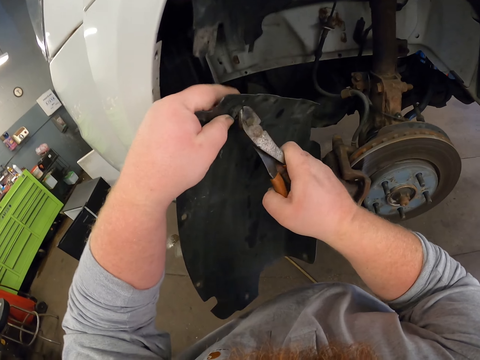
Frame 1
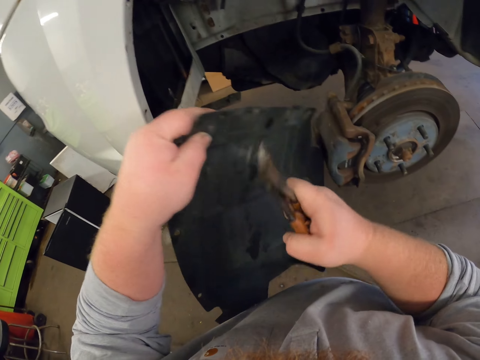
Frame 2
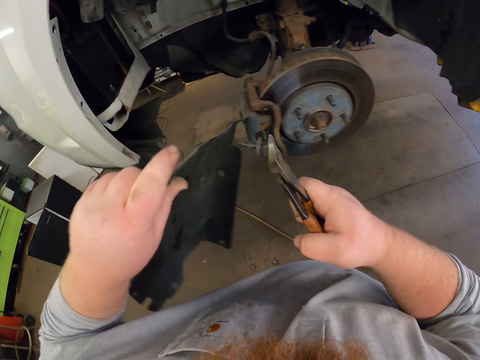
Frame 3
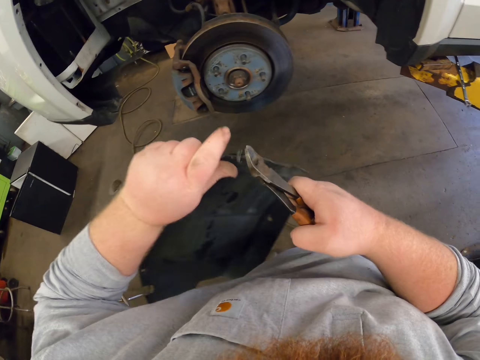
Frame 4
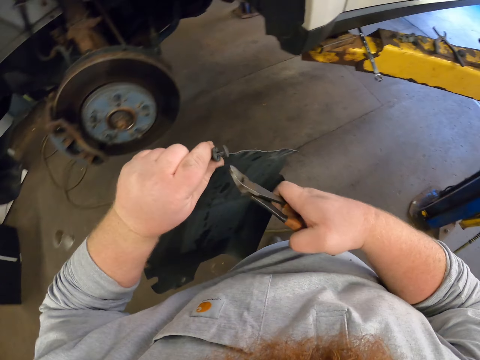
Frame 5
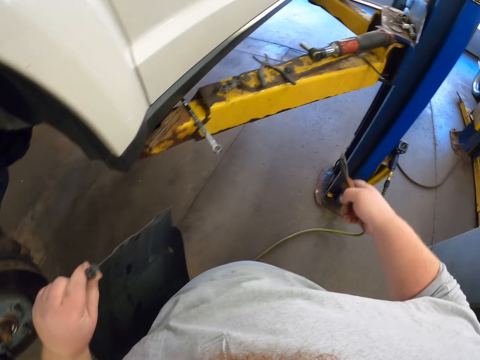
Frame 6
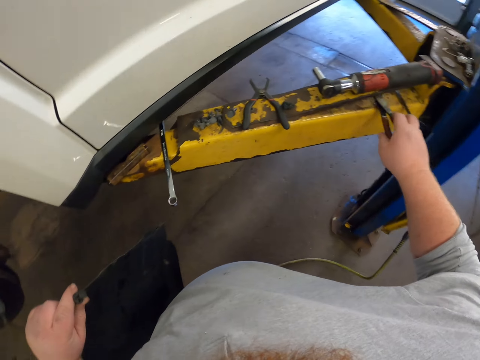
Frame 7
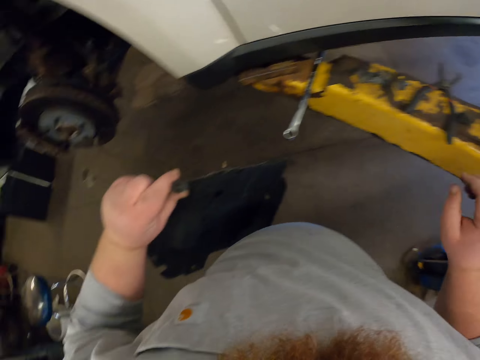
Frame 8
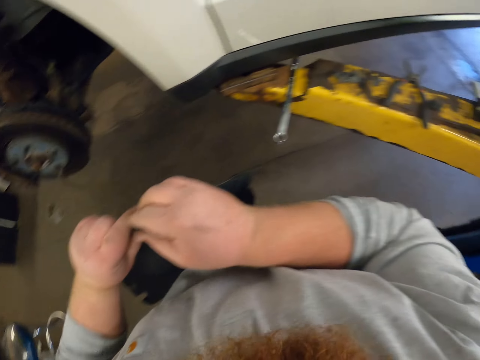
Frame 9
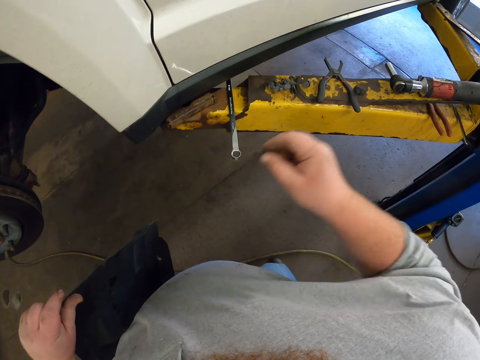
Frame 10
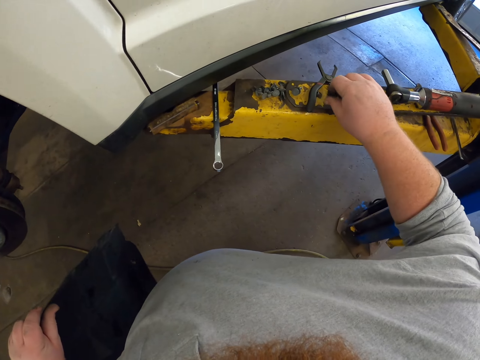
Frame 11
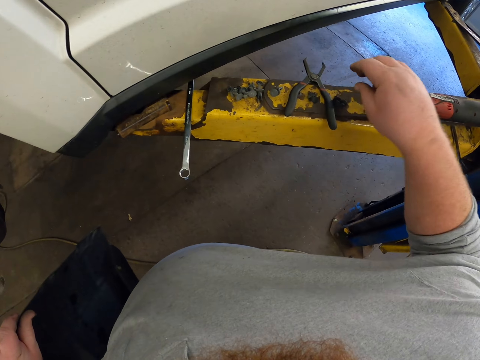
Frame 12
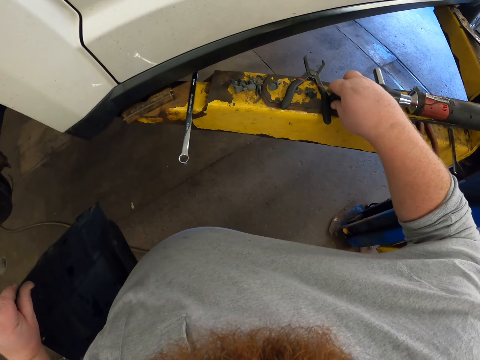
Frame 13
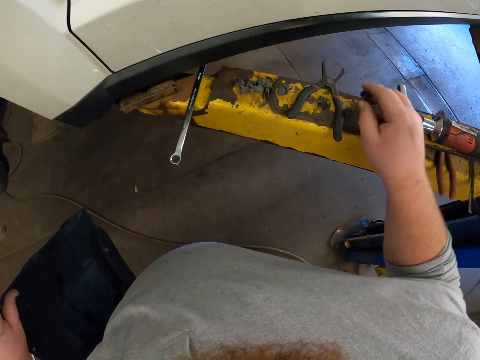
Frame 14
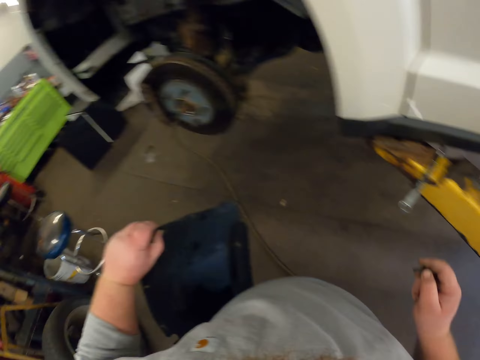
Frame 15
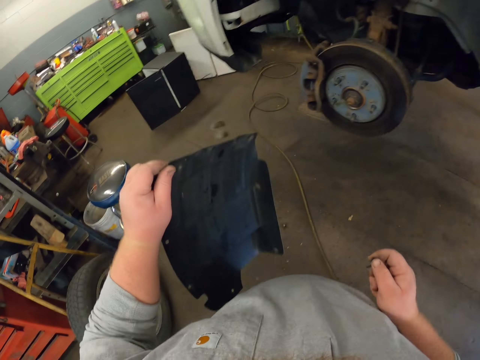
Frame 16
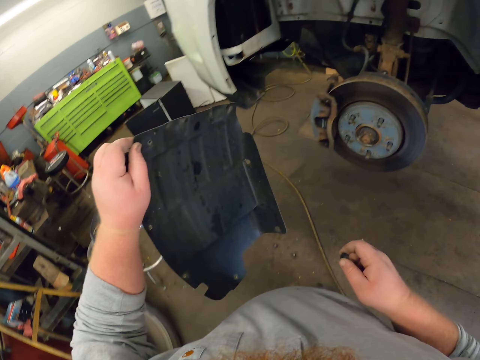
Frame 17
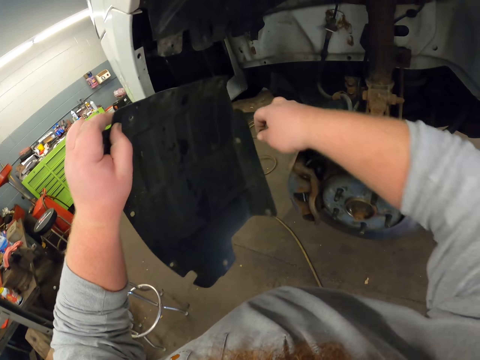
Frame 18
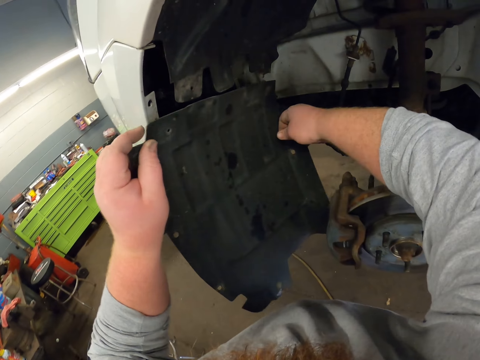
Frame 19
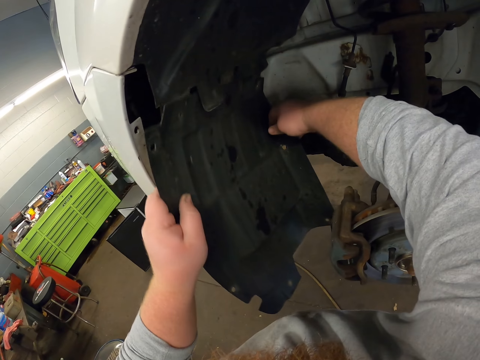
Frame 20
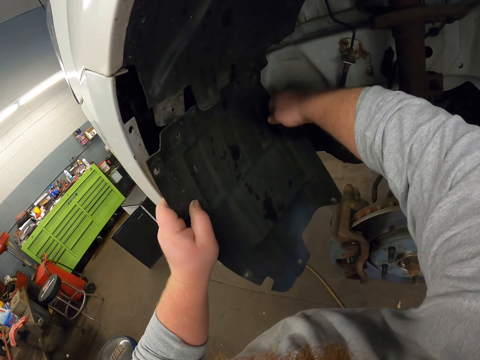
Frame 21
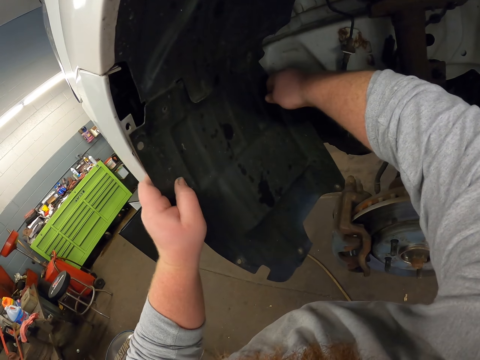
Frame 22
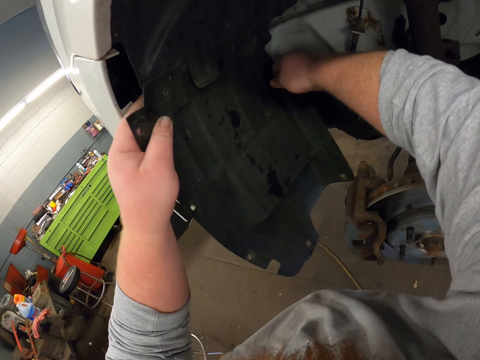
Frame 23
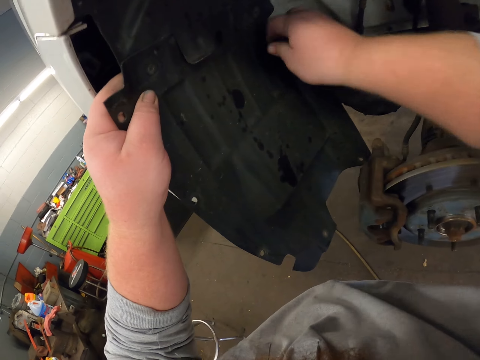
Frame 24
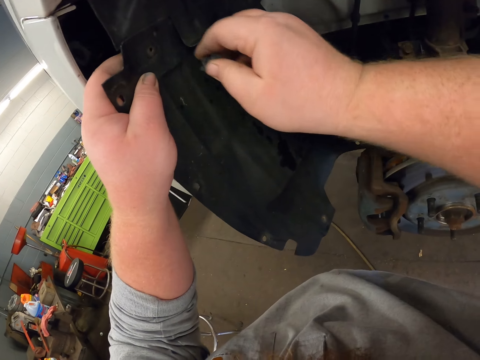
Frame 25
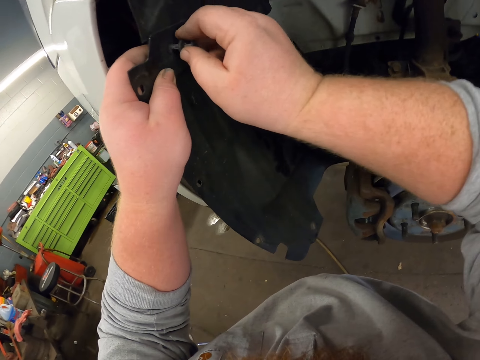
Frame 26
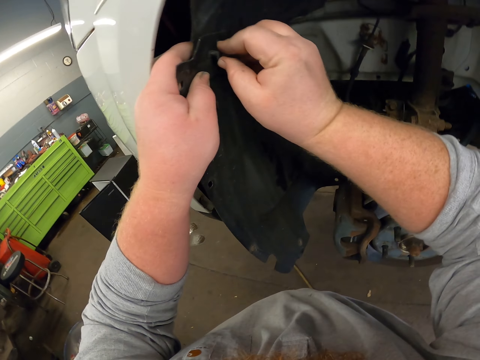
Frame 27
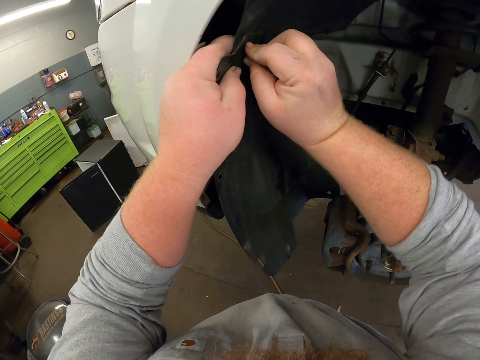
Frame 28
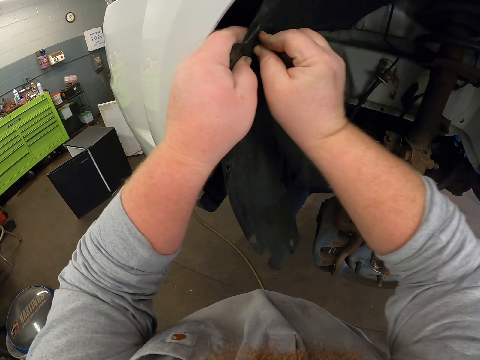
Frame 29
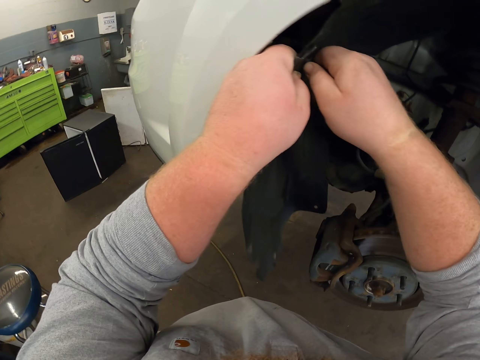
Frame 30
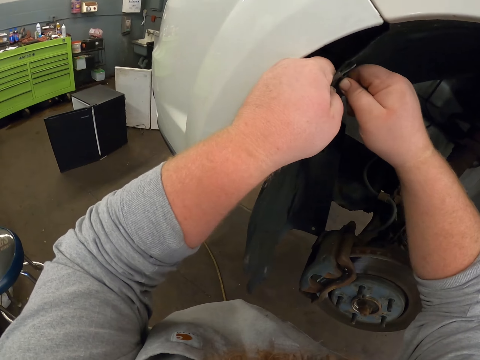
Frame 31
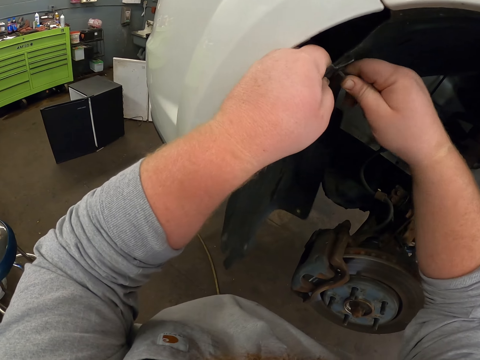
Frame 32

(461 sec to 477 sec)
The camera wearer removes the screw from the metal with the left hand. She places the pliers on the lifting platform. She takes the screw from the left hand. She places the bolt in her right hand. She places the bolt on the lifting platform. She picks up the bolt. She walks around. She places the fender lining in the car. She fixes the metal to the car. She fixes the metal on the car using the screw. She places the bolt in the fender lining.

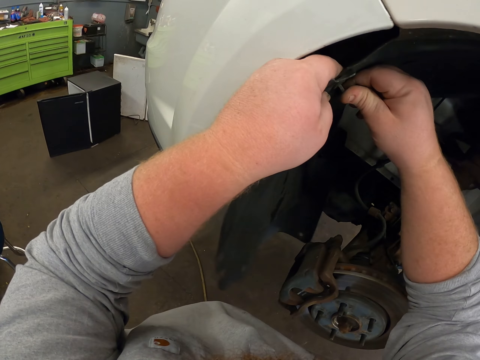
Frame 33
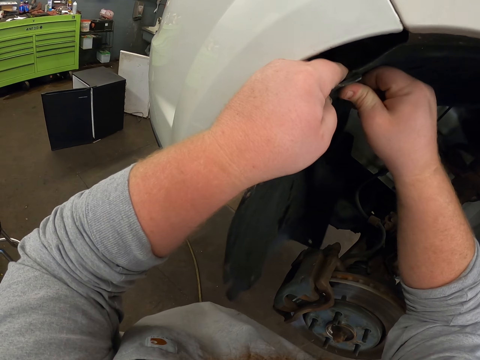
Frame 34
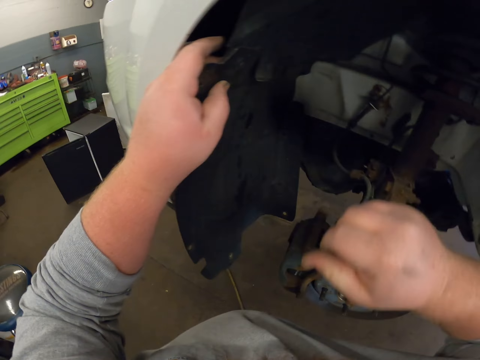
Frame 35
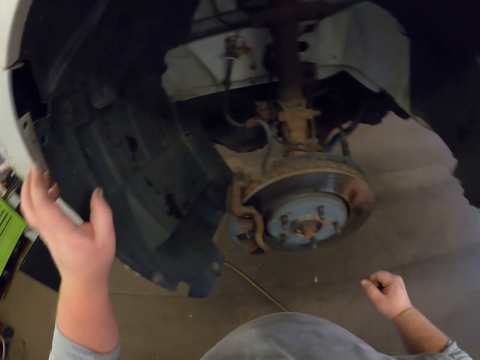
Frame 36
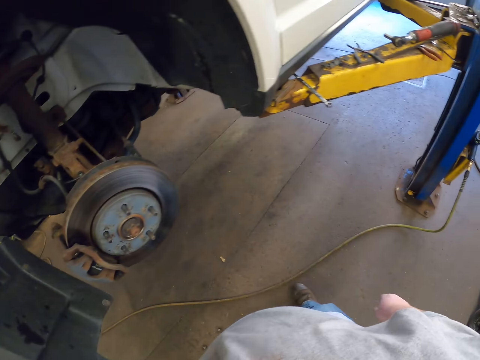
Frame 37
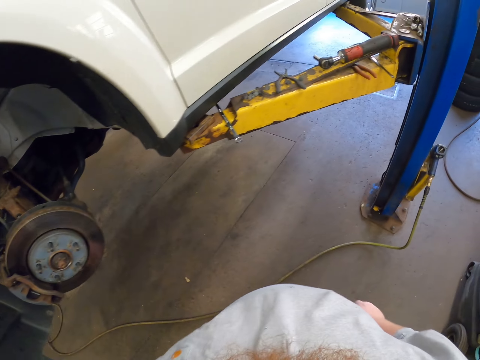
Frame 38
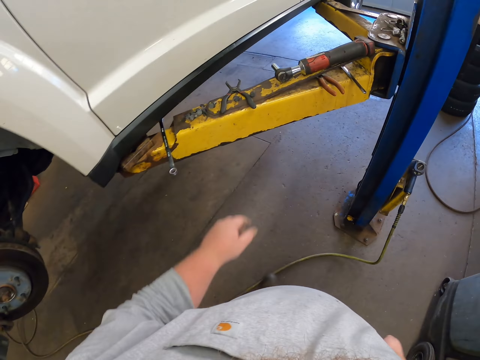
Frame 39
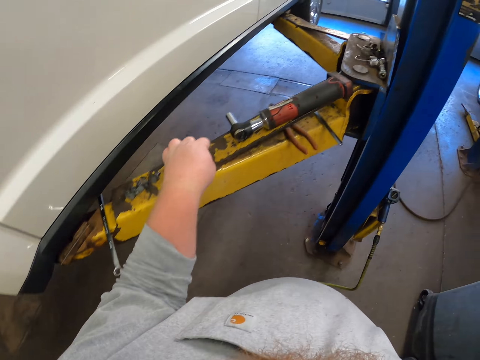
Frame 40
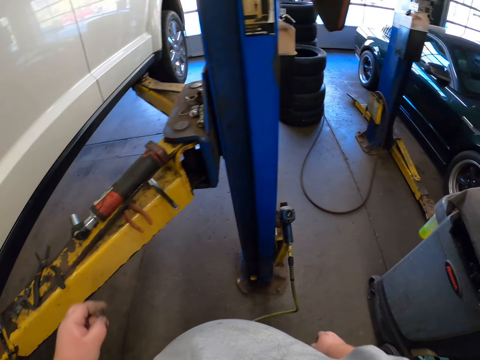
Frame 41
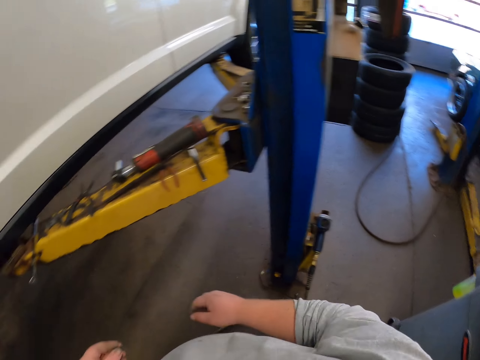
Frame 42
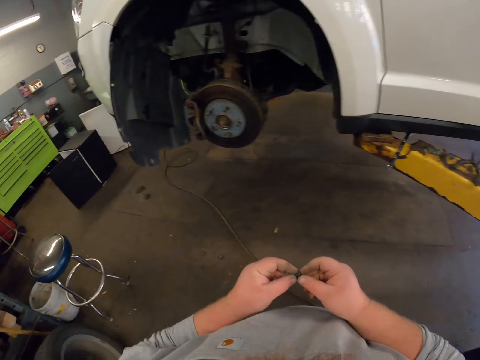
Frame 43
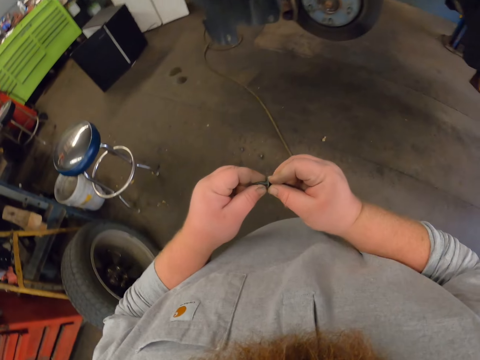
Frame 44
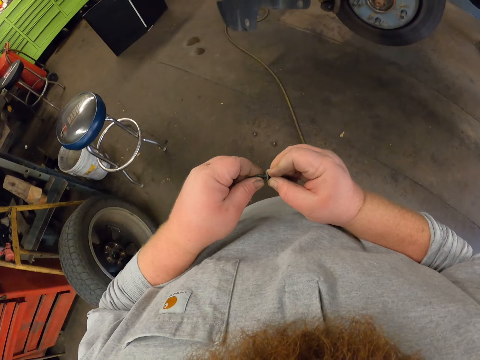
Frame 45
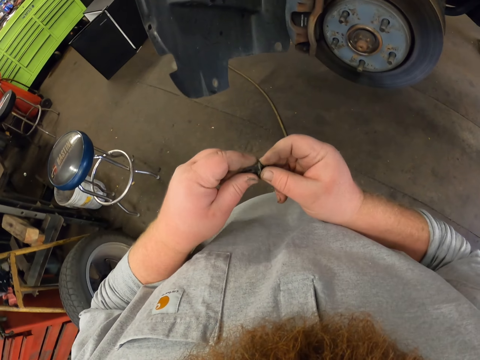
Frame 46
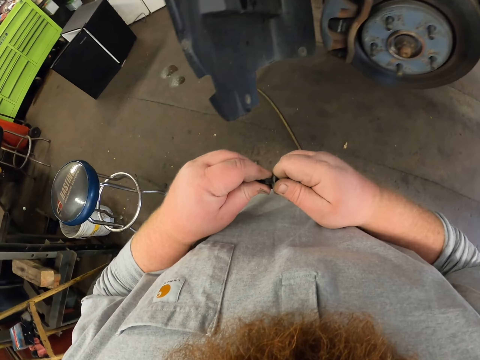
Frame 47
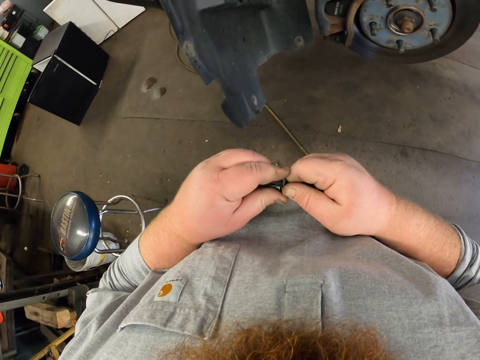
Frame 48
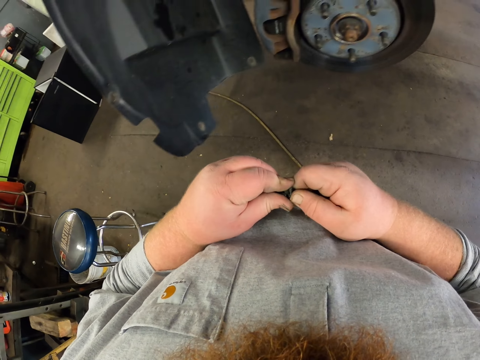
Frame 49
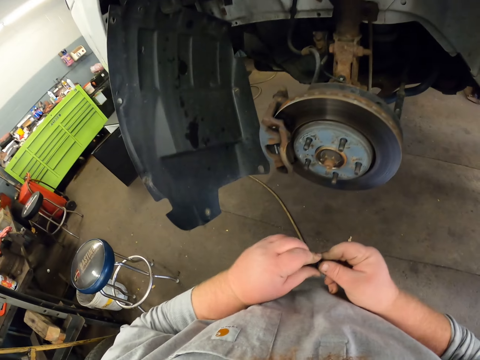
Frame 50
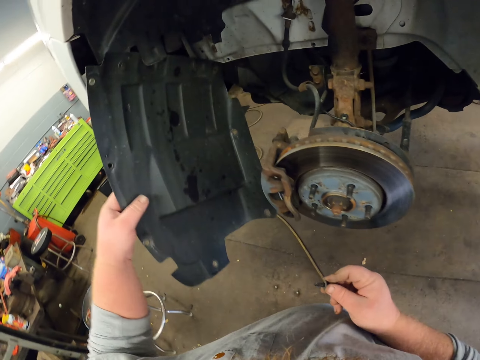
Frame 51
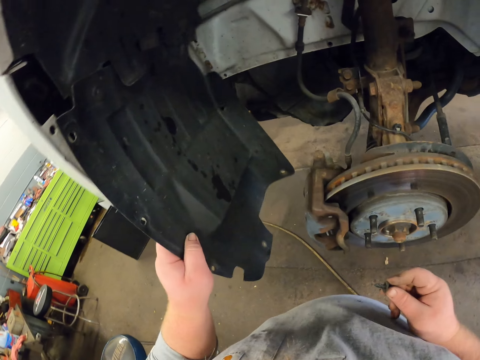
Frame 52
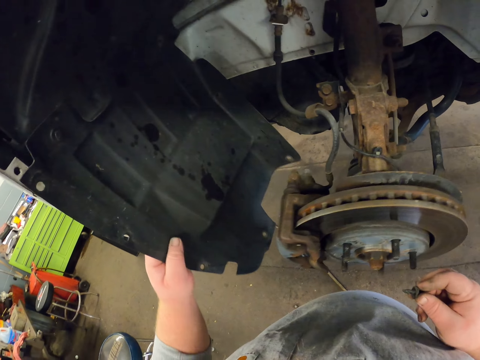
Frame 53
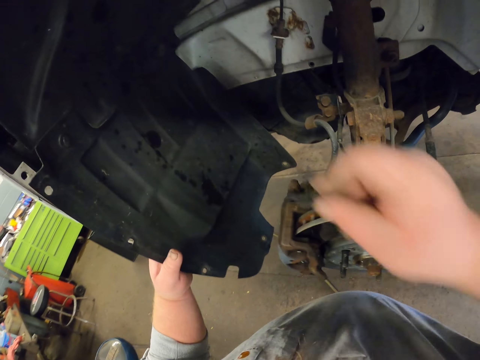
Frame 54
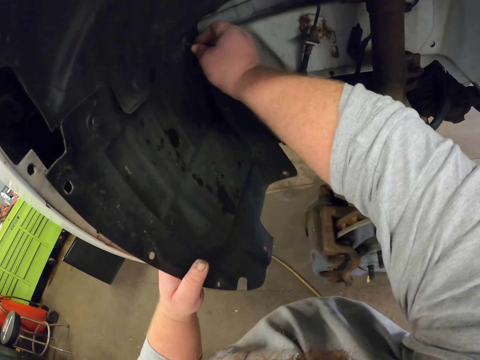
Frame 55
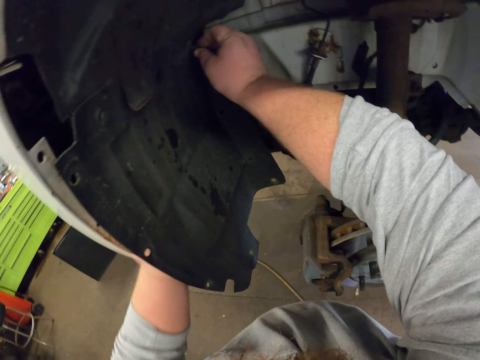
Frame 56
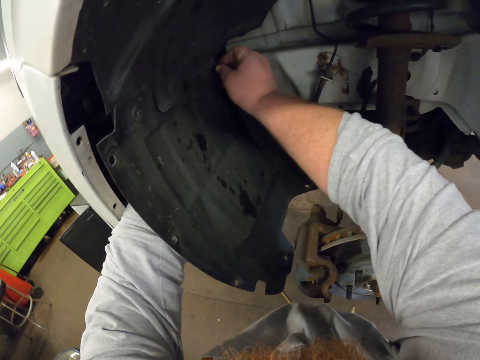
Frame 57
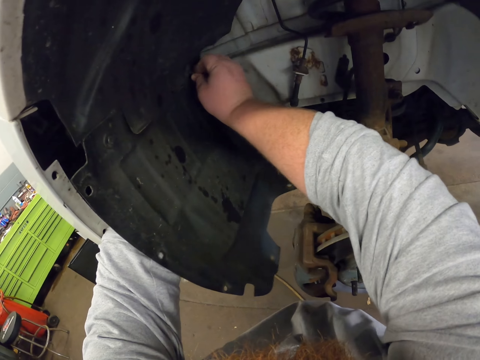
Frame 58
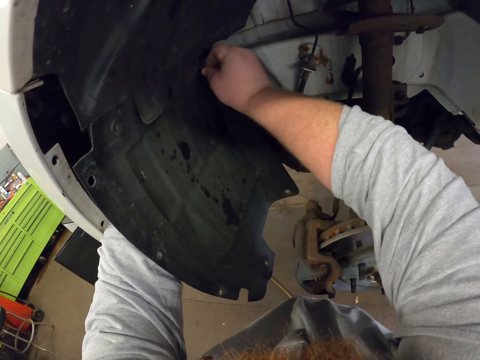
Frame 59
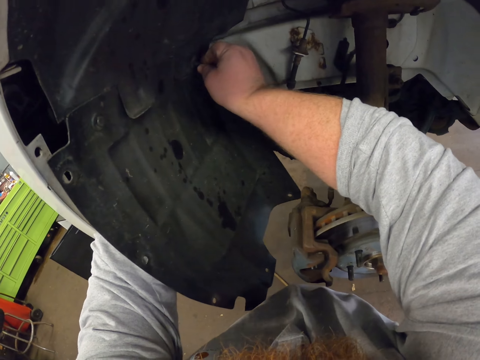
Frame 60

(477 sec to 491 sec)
The camera wearer moves towards the lifting platform. They pick up the bolts. They fix the bolt. They move the fender lining towards the edge of the car. They place the bolt in the fender lining.
